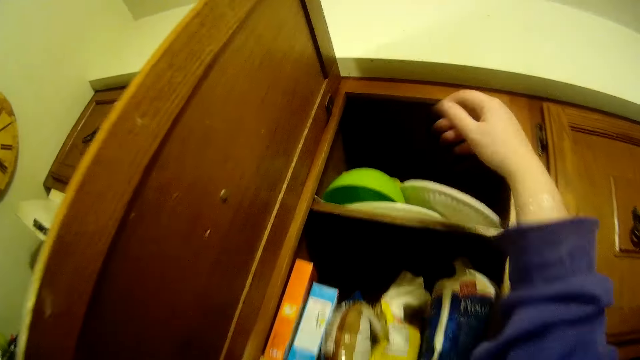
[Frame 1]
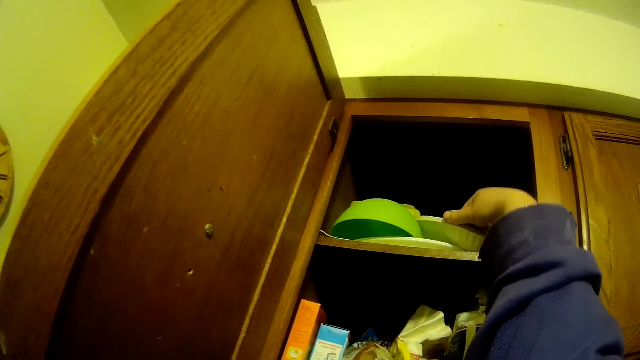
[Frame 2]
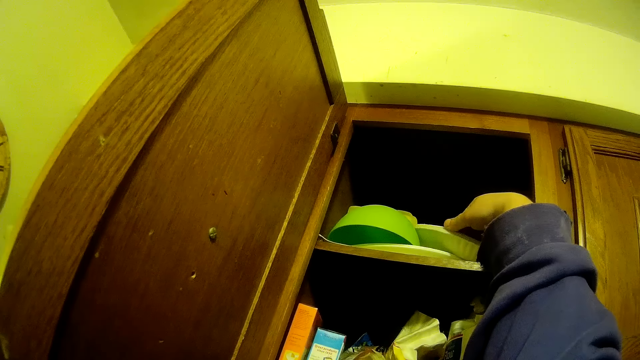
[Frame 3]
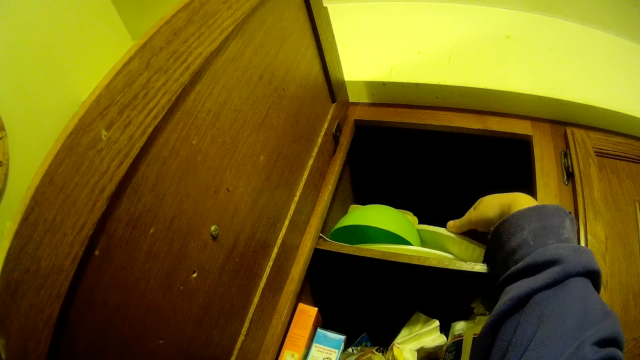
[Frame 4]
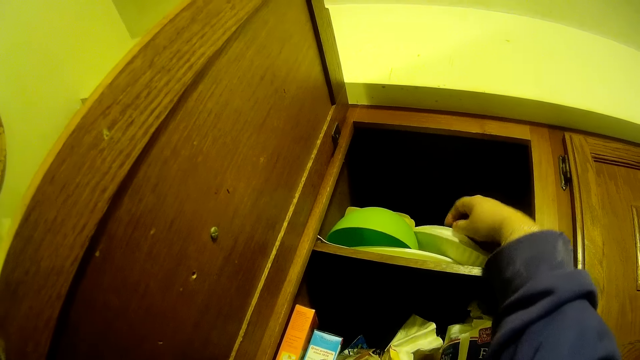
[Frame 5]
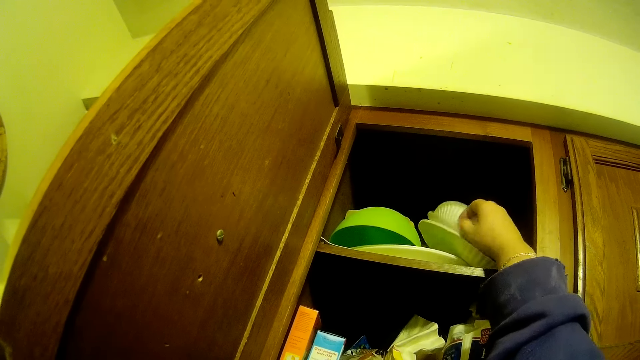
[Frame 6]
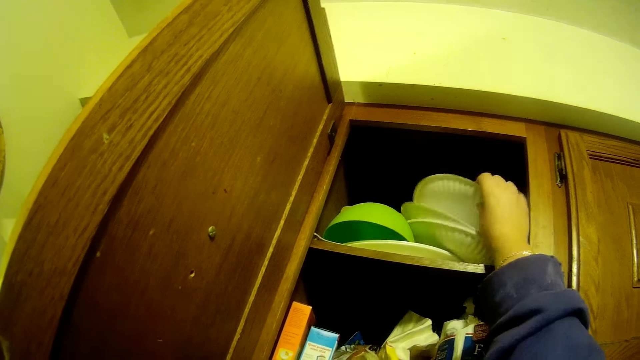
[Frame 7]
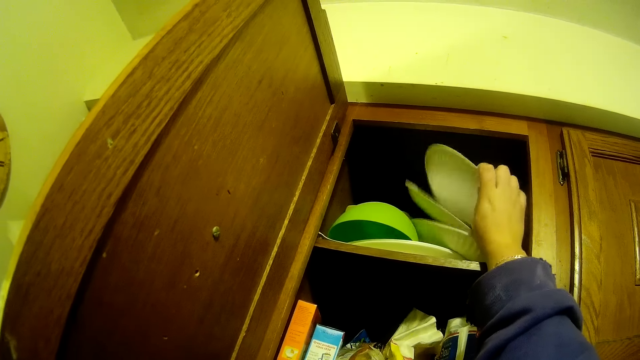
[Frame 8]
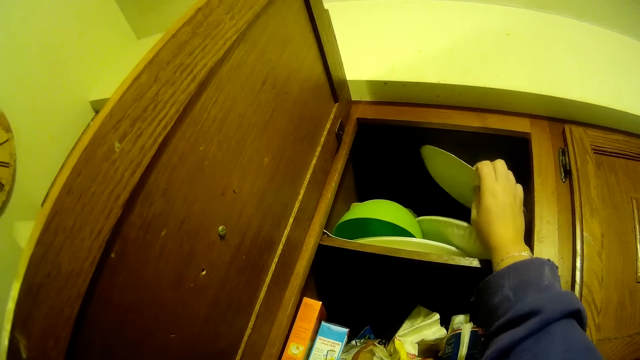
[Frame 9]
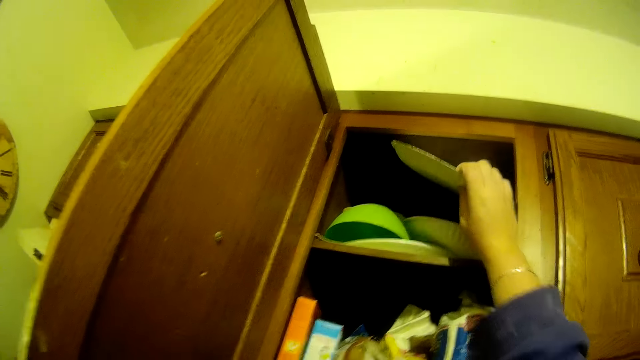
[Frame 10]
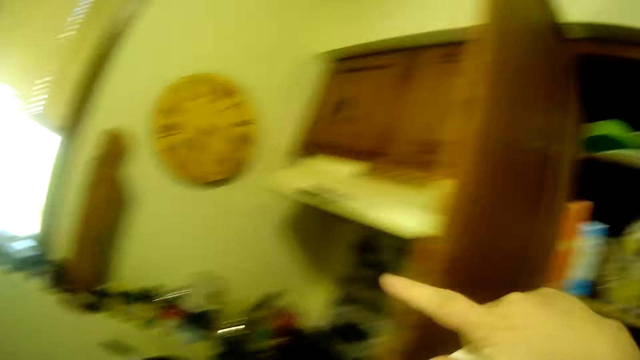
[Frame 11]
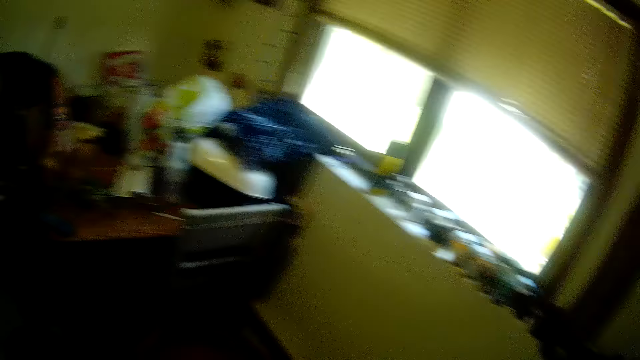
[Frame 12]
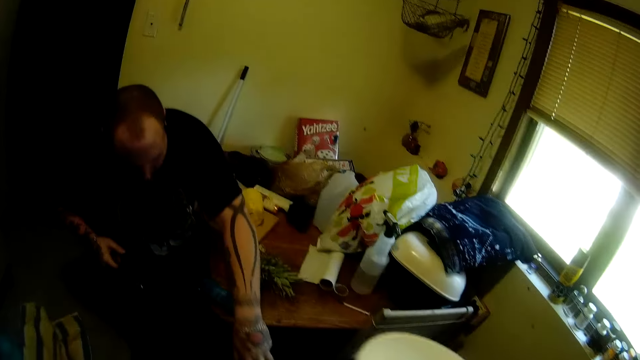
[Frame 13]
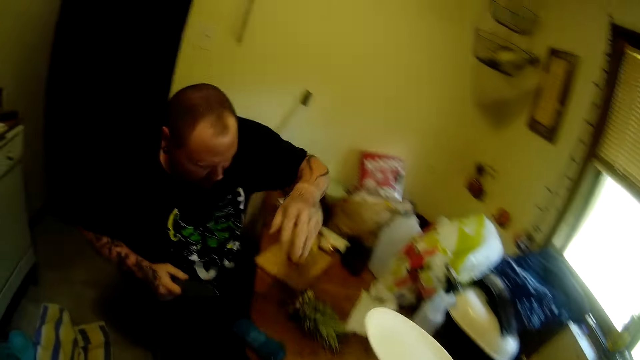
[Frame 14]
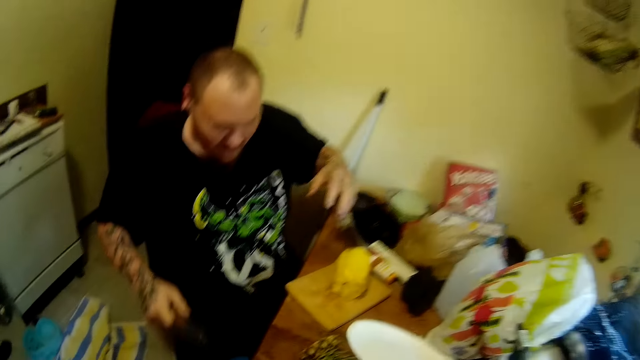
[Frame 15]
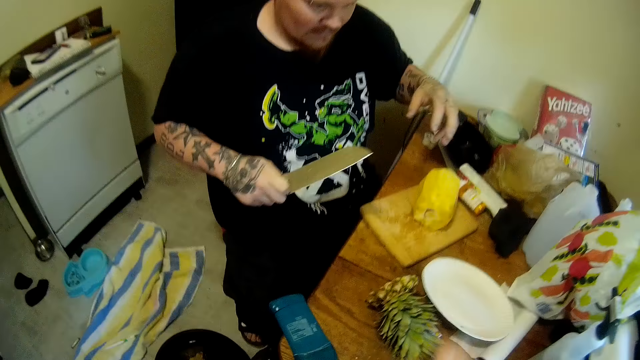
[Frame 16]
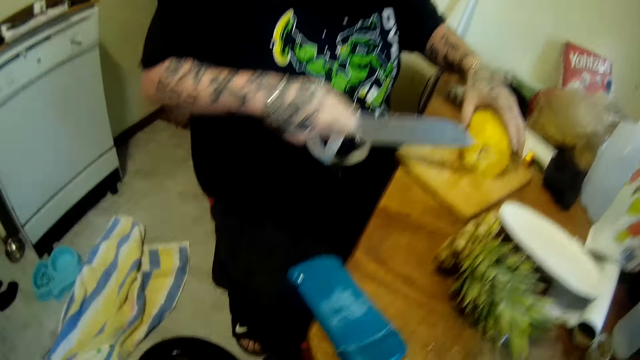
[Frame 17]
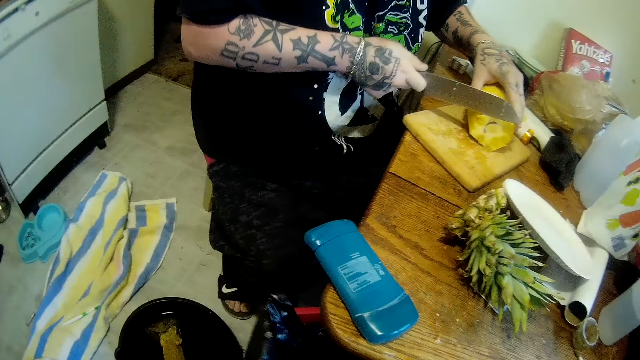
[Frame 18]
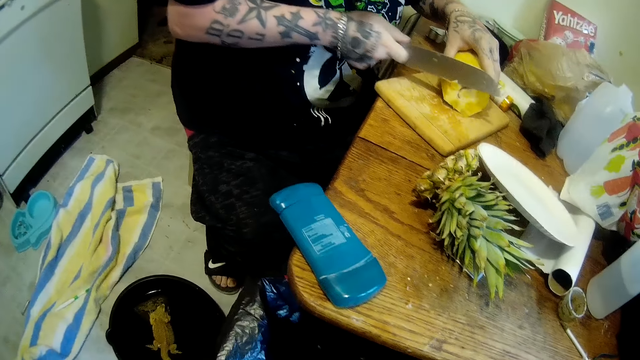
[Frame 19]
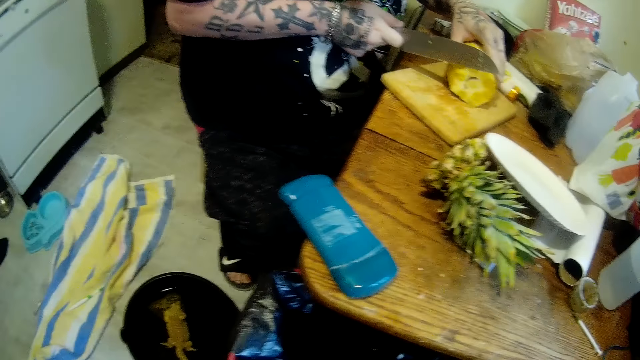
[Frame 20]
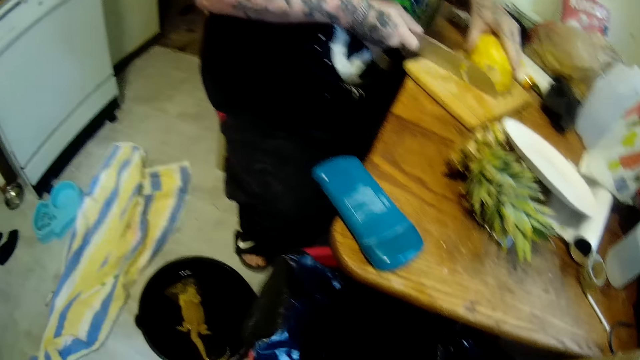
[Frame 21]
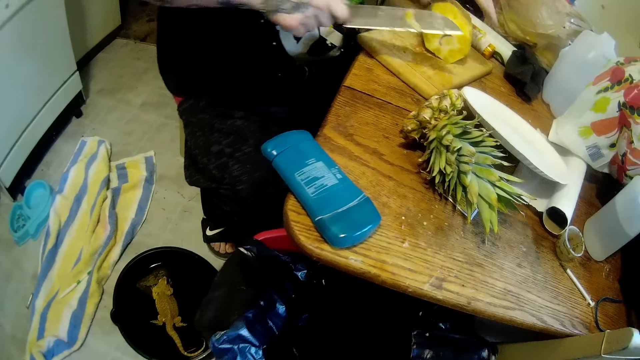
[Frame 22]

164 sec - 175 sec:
The camera wearer picks up a plastic plate from the cupboard with her right hand. A man drops pineapple rind in the trash can with his left hand. The camera wearer drops the plate on the table with her right hand. She cuts a pineapple. The man slices the pineapple on the chopping board with a knife in his right hand.

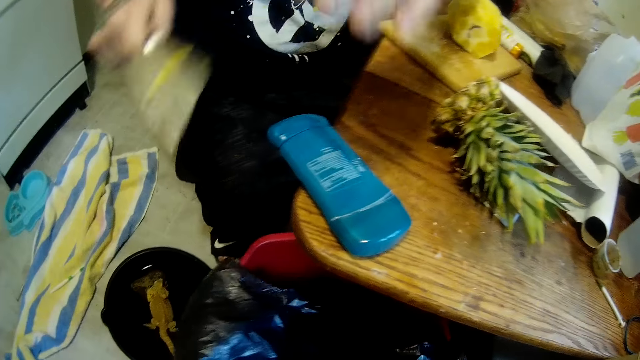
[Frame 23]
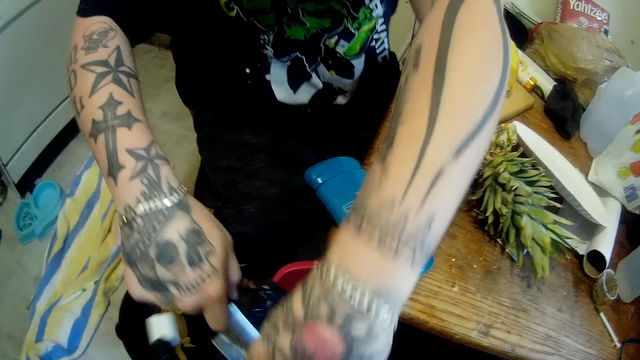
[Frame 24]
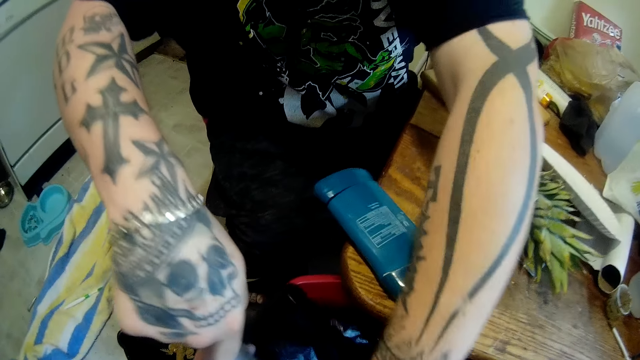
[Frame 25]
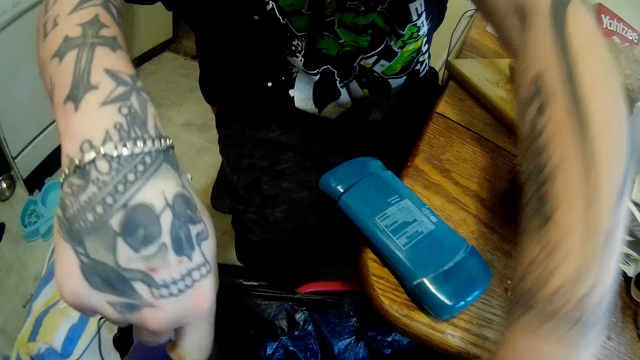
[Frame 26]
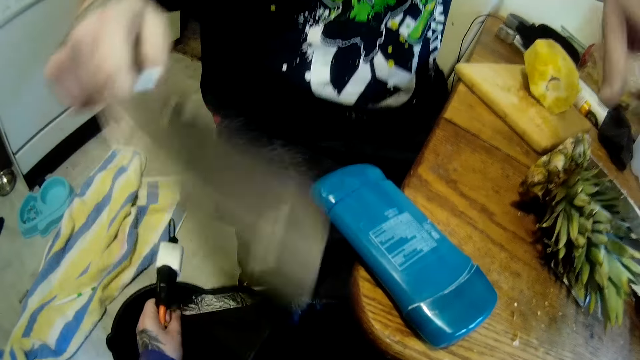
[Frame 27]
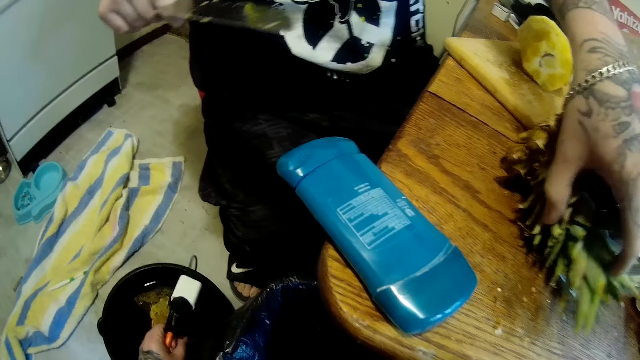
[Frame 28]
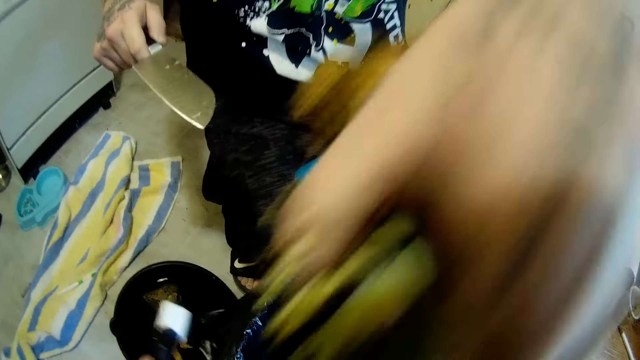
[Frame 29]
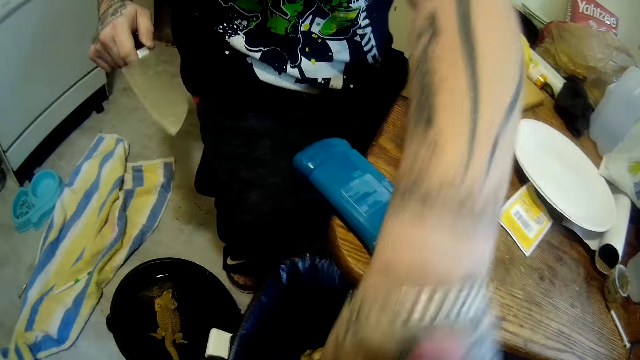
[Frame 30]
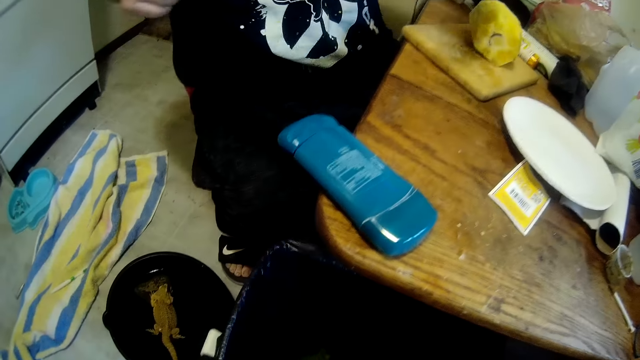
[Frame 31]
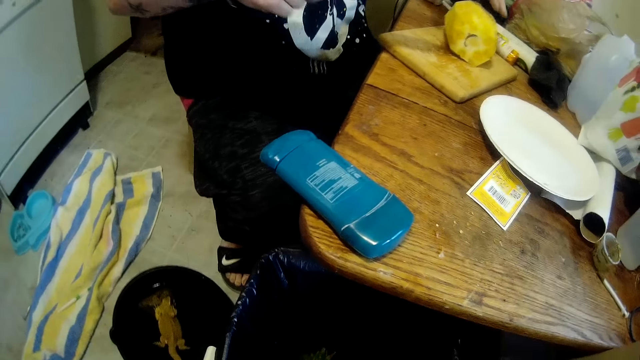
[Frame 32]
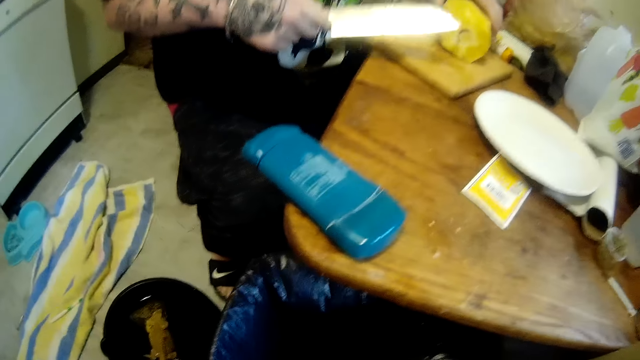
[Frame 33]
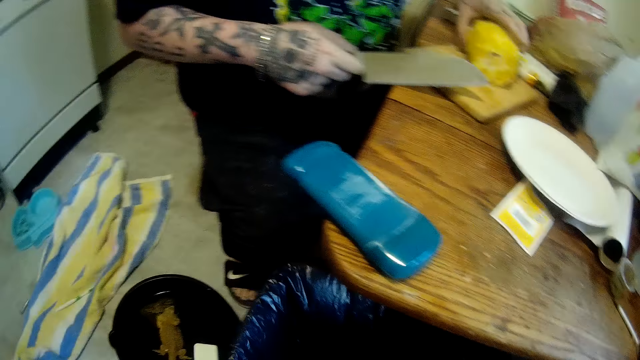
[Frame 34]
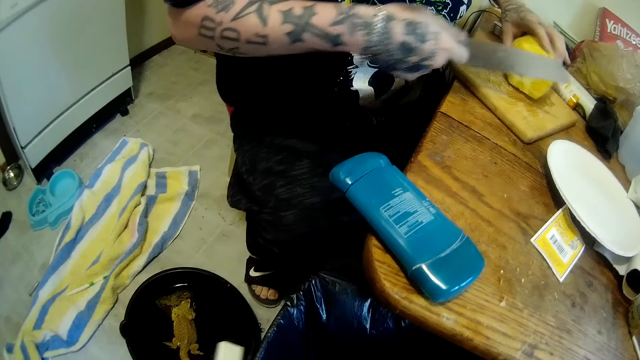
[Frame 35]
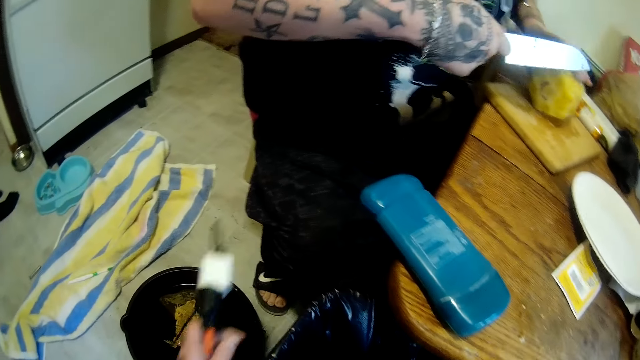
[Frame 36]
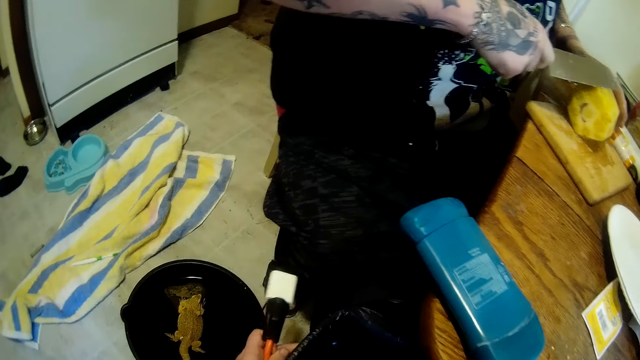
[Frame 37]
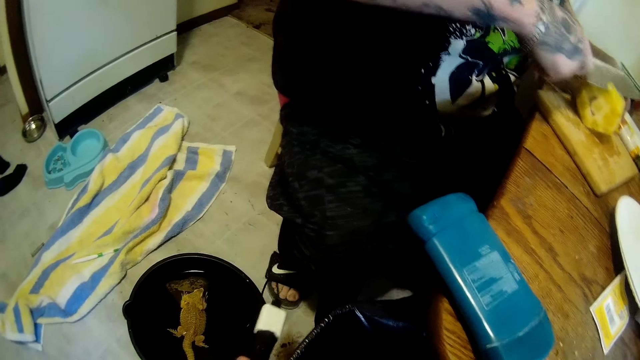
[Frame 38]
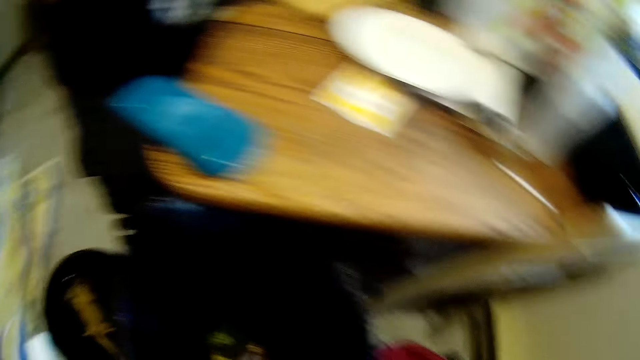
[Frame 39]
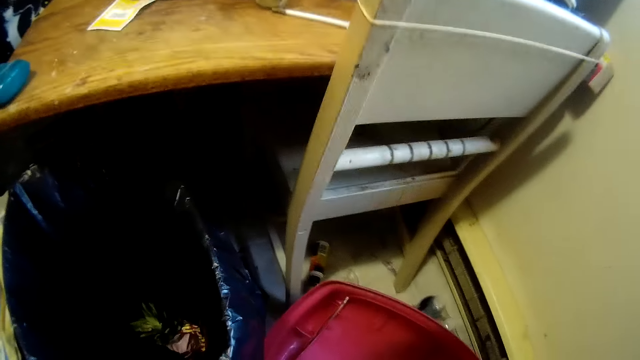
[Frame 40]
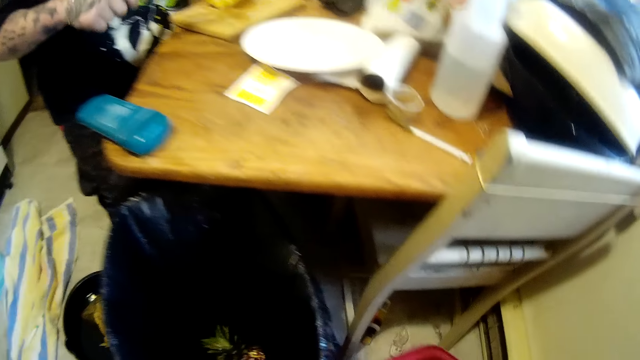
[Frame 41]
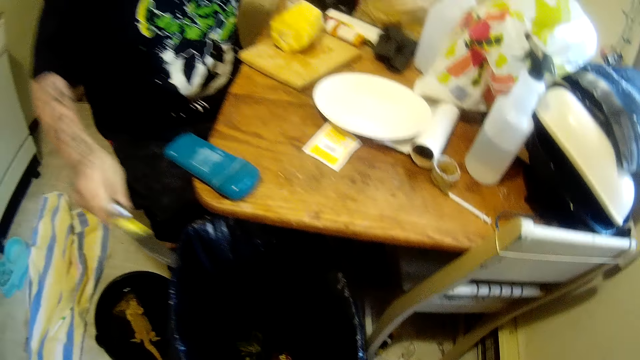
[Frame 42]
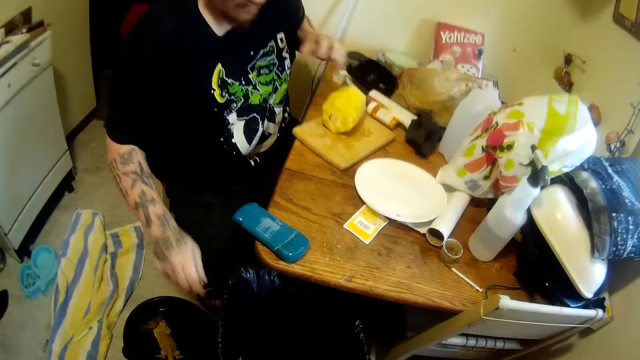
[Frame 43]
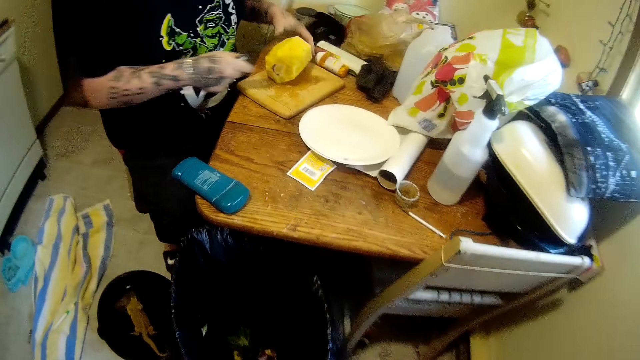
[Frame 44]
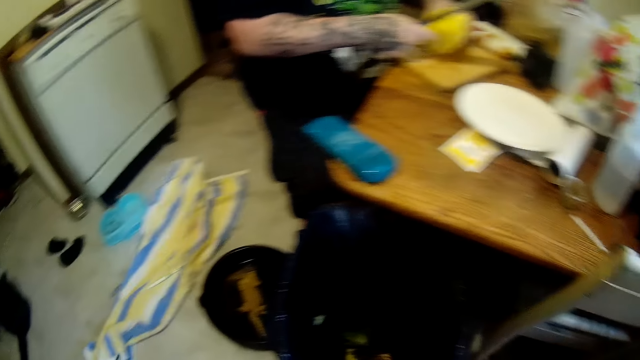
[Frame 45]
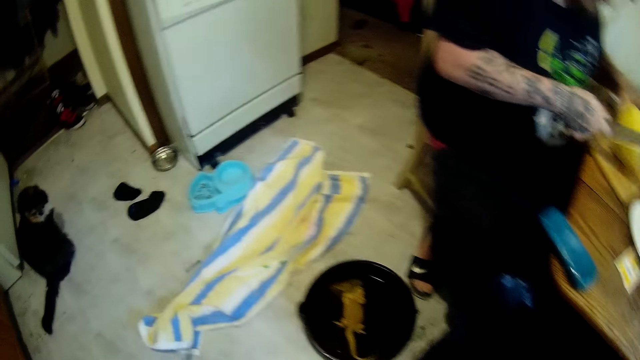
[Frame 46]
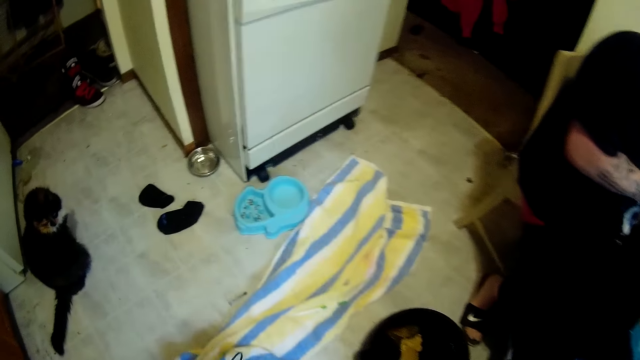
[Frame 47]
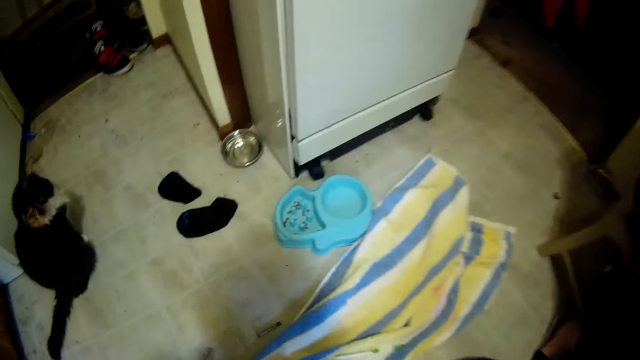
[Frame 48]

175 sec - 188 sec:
The camera wearer cuts a gallon trash bag. A man puts a piece of pineapple in the trash can with both hands. The camera wearer throws pineapple residue in the dustbin. The man carries the pineapple crown from the table with his left hand and trashes the pineapple crown with his left hand. The camera wearer fits the gallon trash bag on the dustbin. She holds a toothbrush adapter with her left hand. The man slices pineapple on the chopping board with a knife in his right hand. The camera wearer picks up the lid of the trash can from the ground with her right hand. The man trashes the piece of pineapple in the dustbin with his left hand. The camera wearer sits on the floor.
